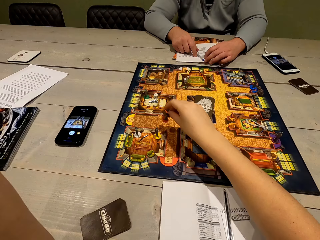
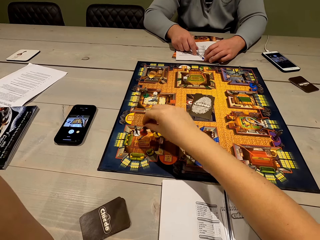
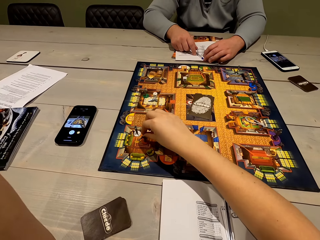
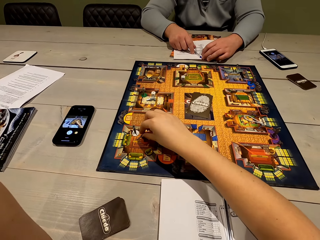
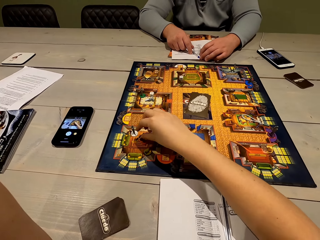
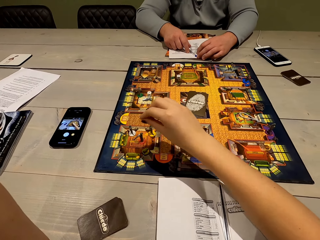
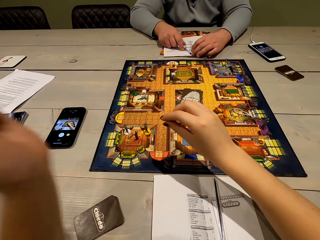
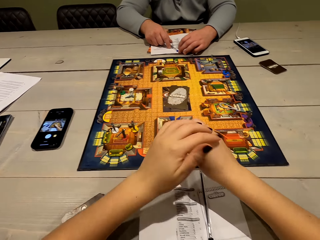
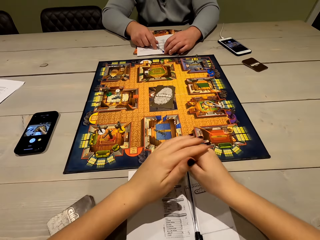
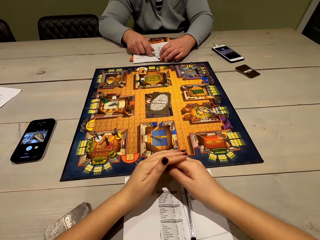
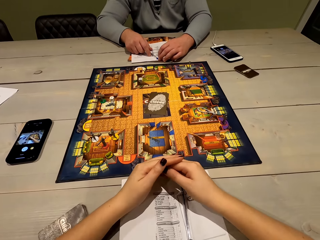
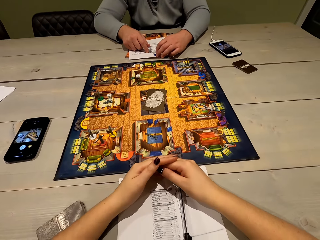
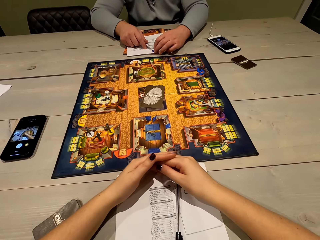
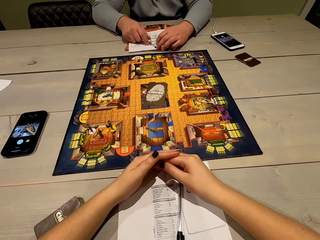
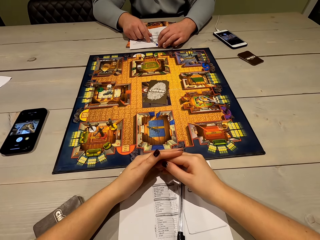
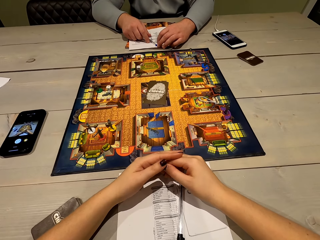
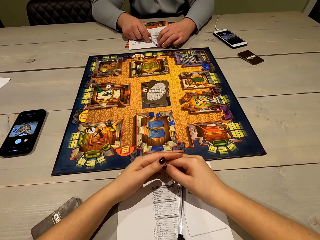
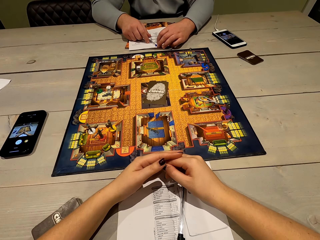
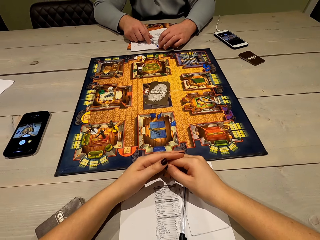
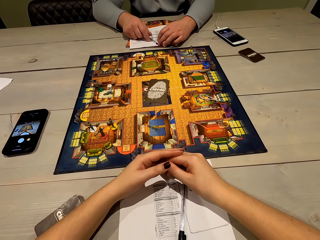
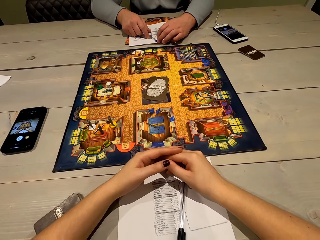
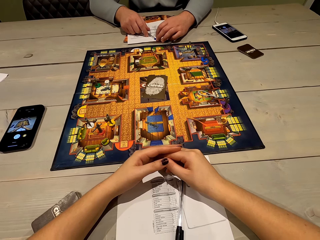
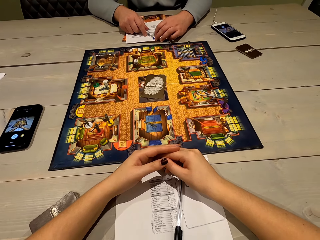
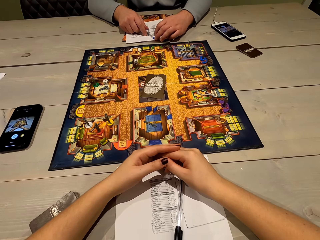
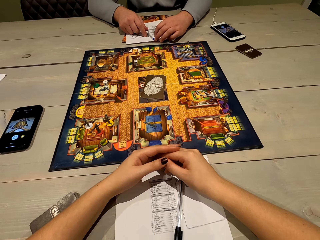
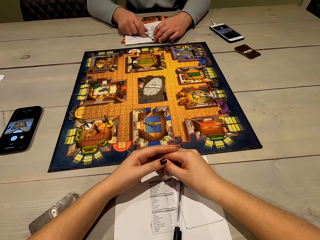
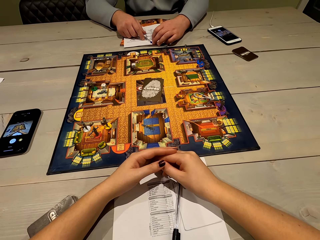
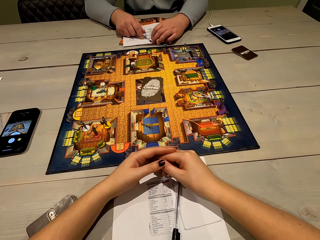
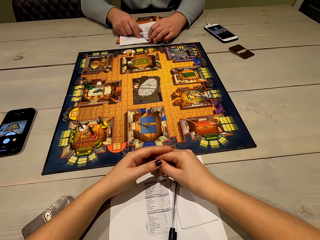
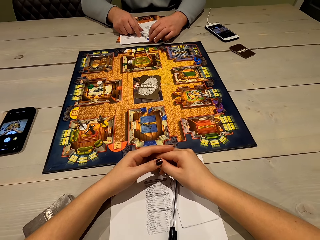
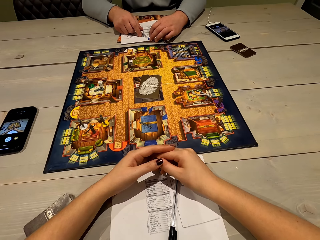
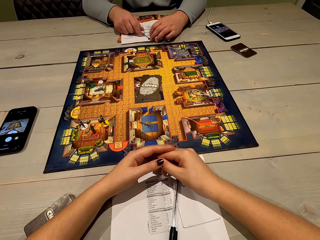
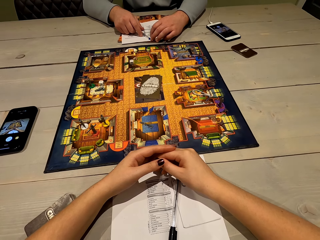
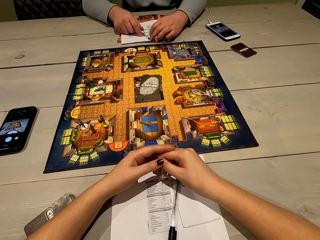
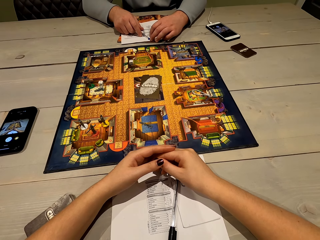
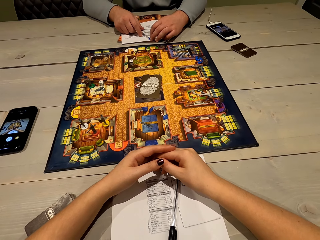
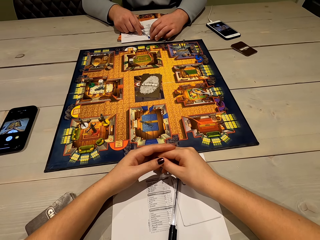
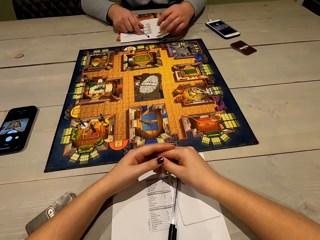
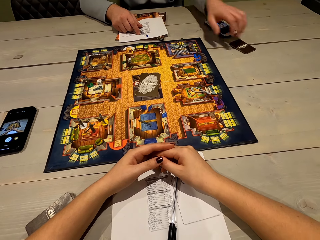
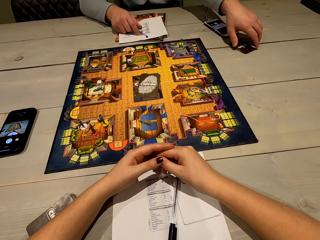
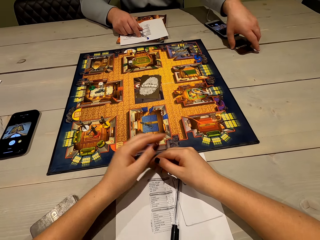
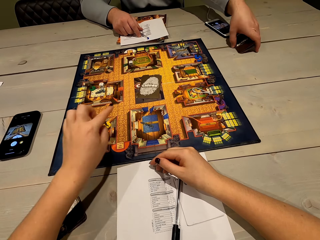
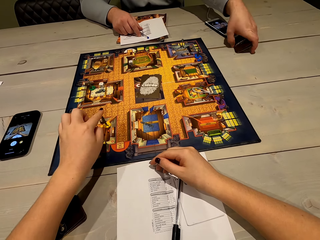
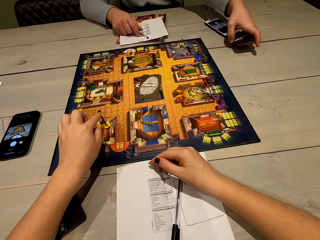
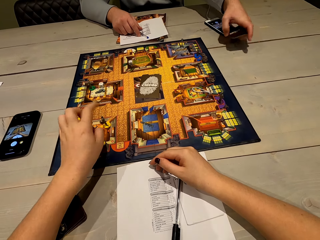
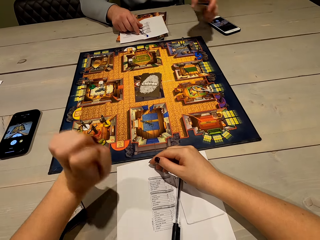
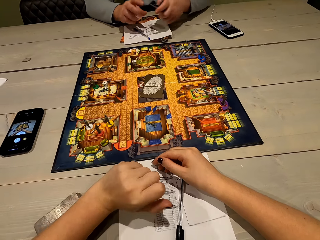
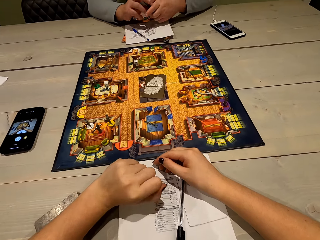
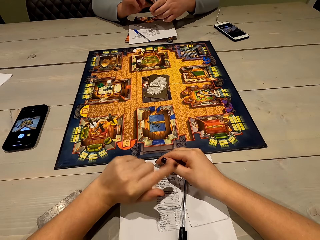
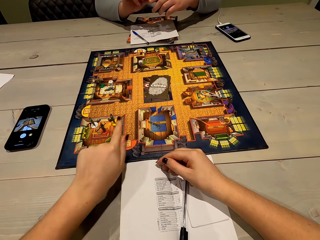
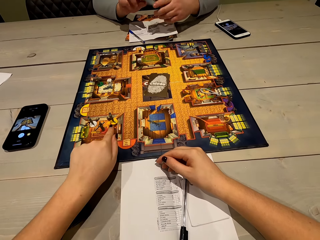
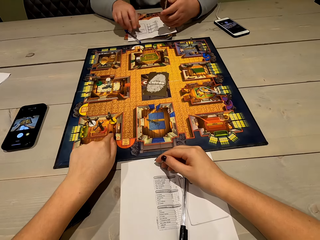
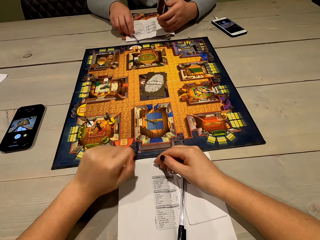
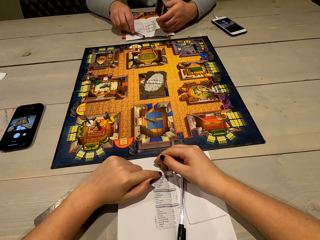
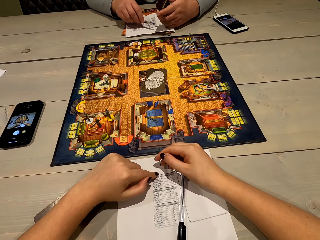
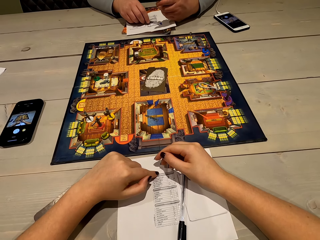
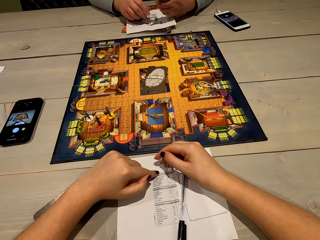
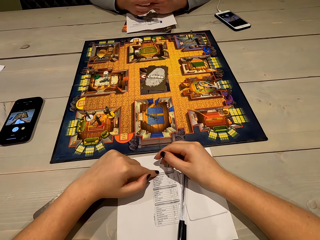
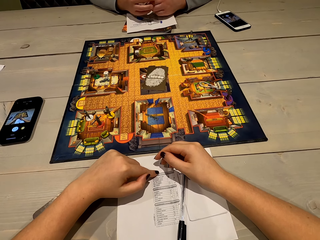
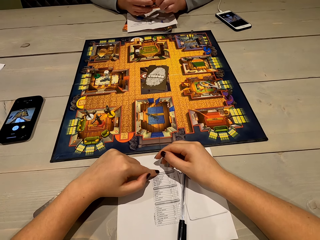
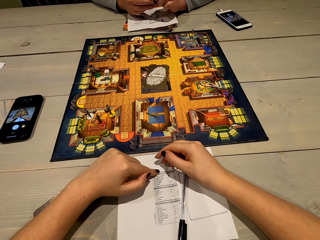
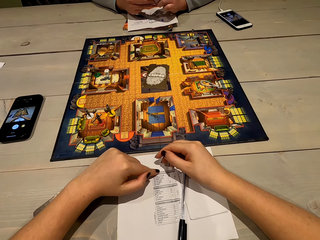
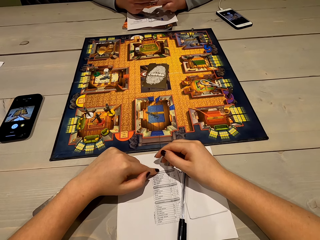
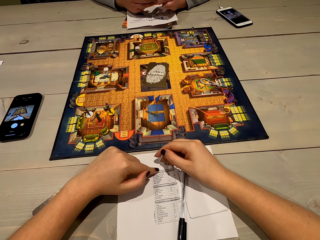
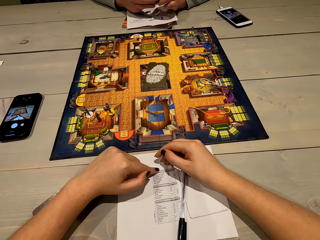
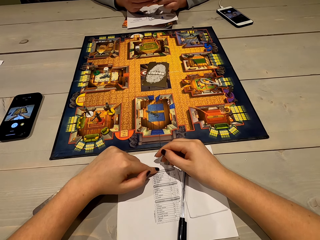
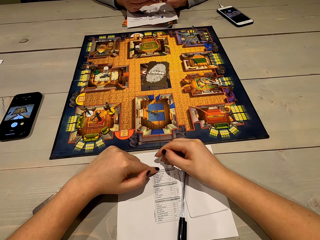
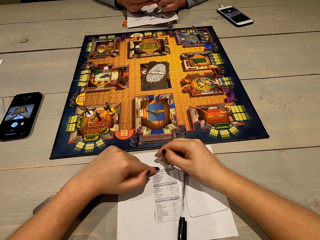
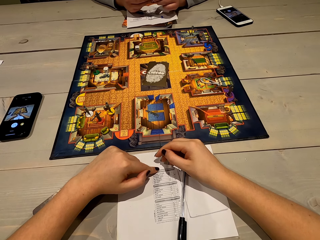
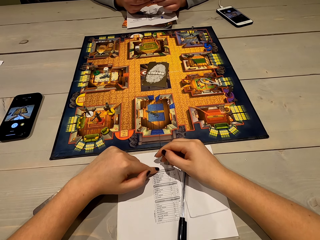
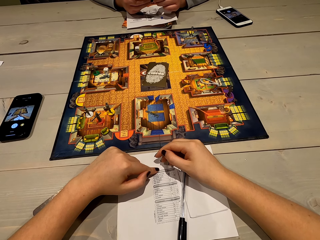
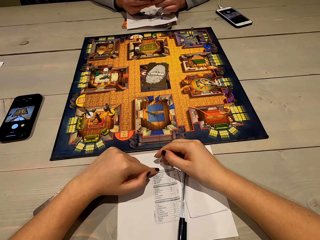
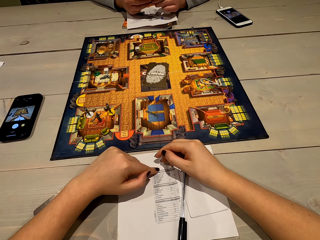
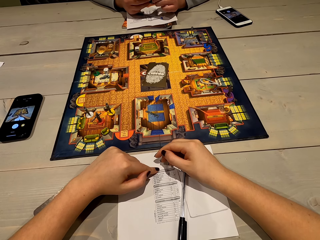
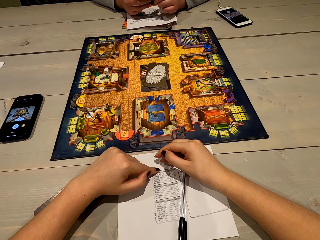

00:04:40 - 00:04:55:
The camera wearer looks at the board. They play the game. They move the dice on the board. They move both hands. They look at the board. A man picks up the card. The camera wearer talks to the man. The man holds the card with both his hands. The camera wearer points at the game board. They talk to the man. The man adjusts the position of the pen. The man picks up the pen. The man holds the card with both his hands. The camera wearer talks to the man.

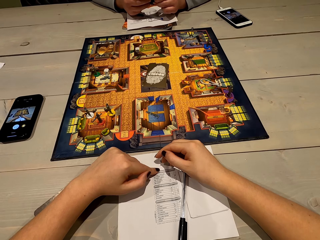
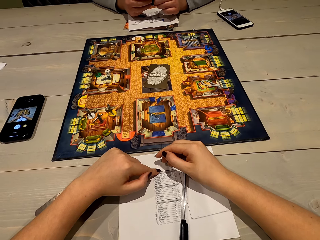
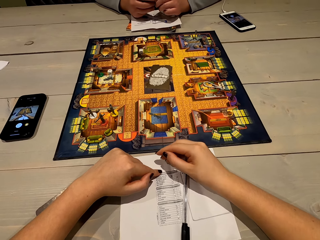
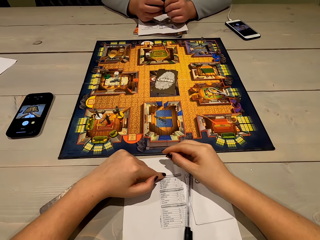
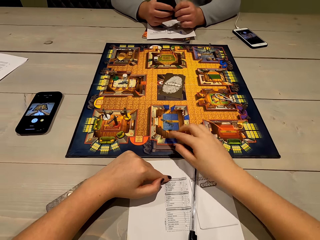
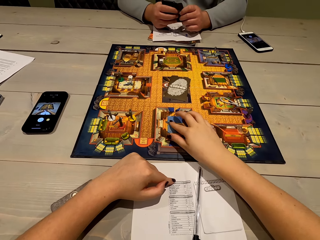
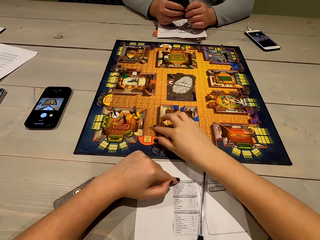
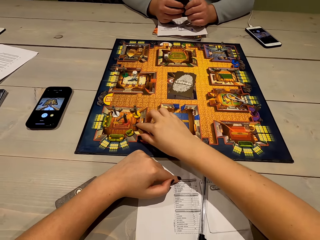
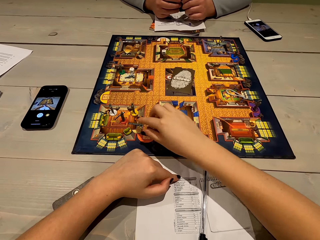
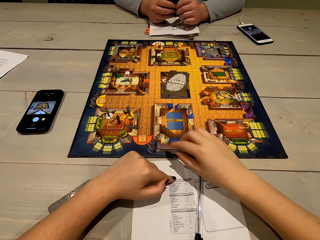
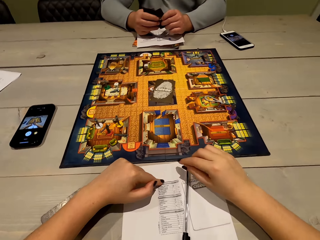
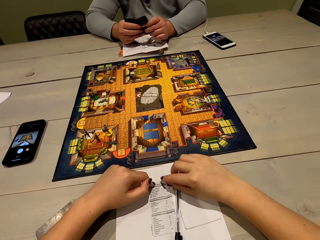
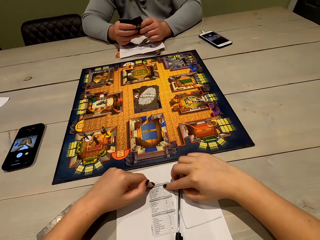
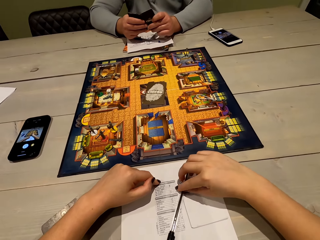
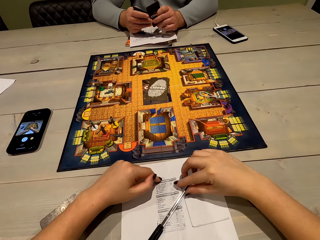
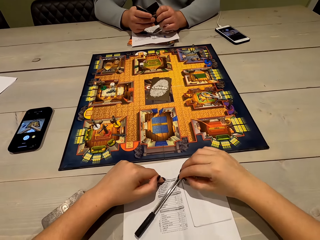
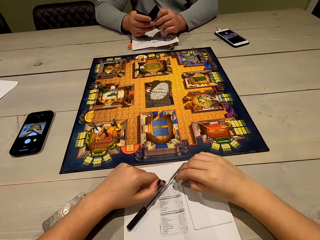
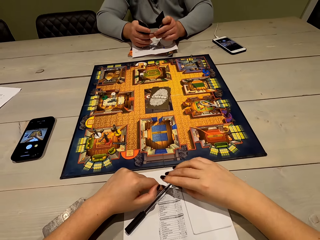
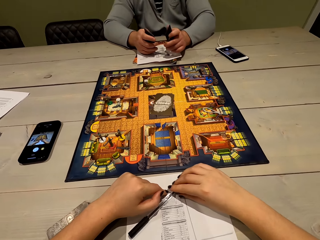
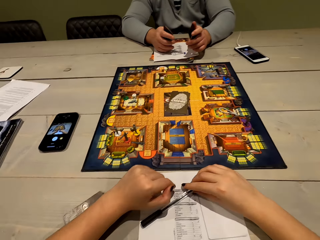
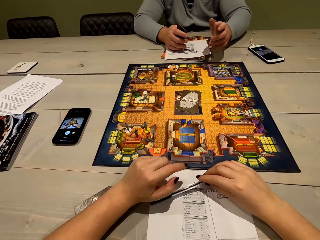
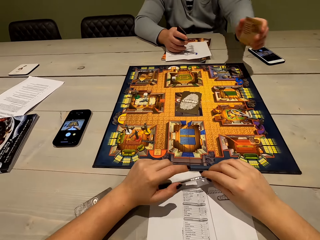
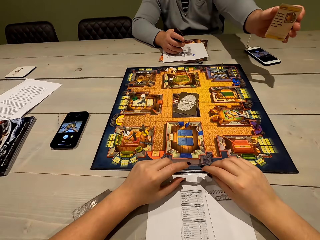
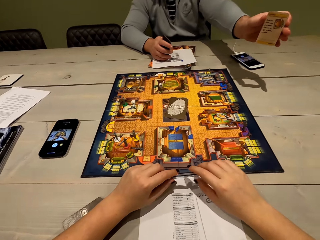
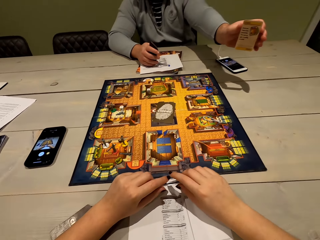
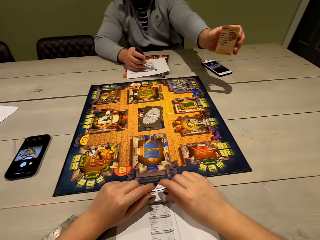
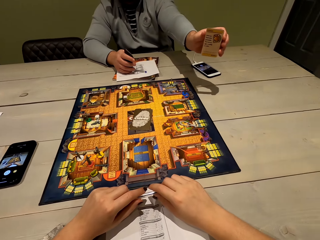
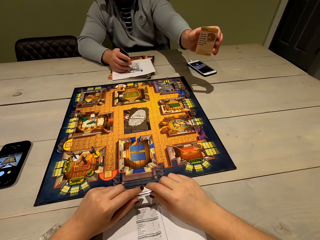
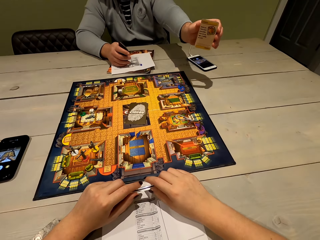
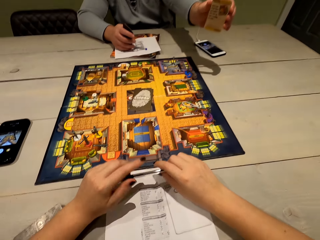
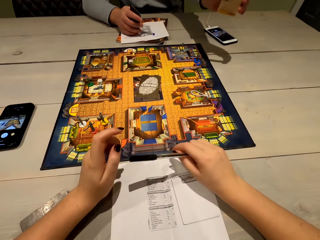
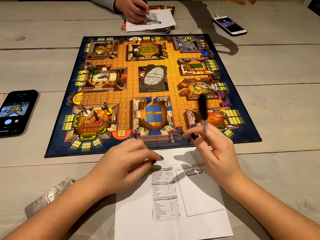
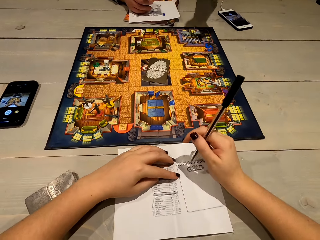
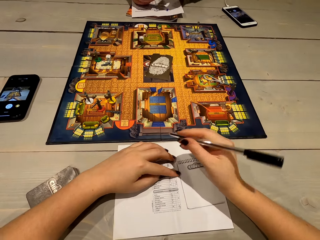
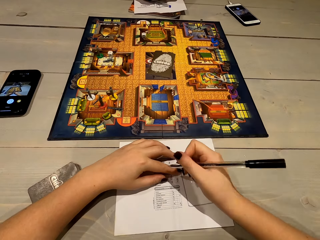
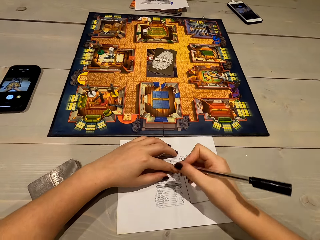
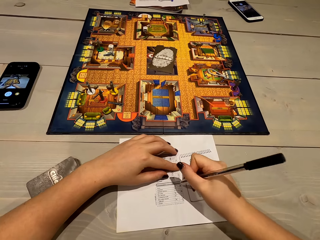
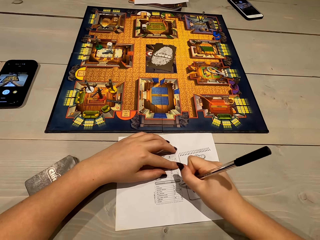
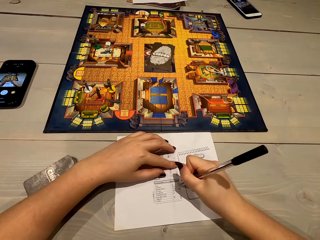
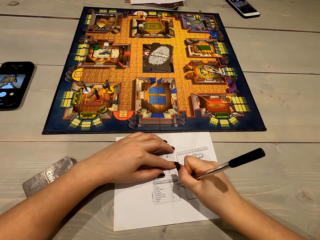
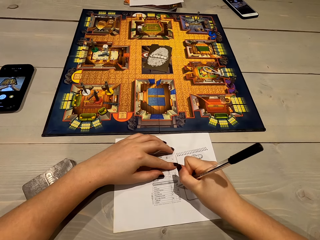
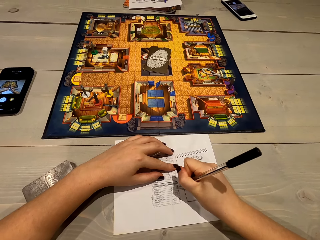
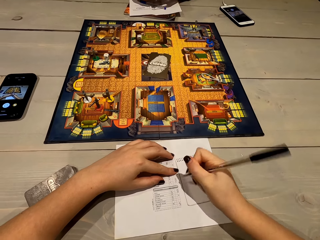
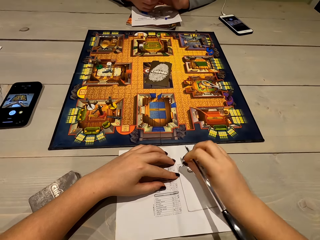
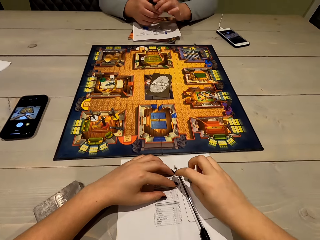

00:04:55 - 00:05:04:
The camera wearer moves the game piece on the game board's surface. She plays the Cluedo board game. She picks up the pen. A man removes a card from the deck in his hands. The camera wearer holds the pen with both her hands. The man shows the card to the camera wearer. The camera wearer writes on the sheet of paper with the pen.
